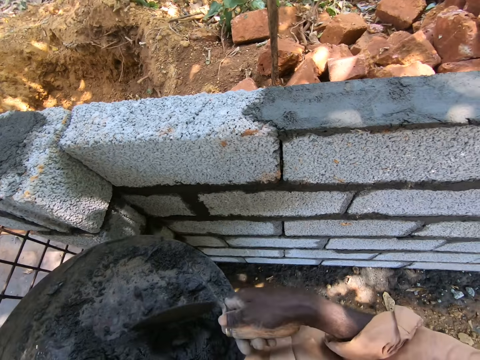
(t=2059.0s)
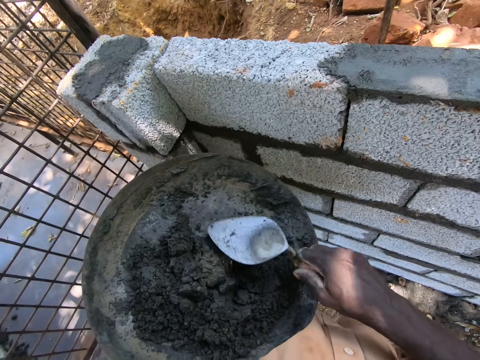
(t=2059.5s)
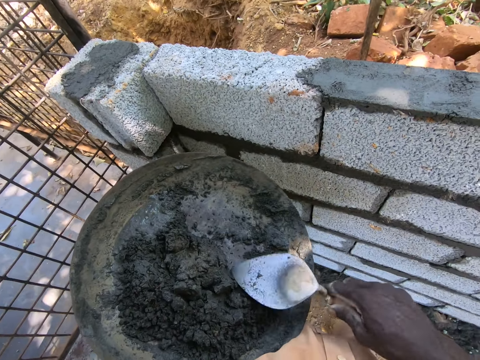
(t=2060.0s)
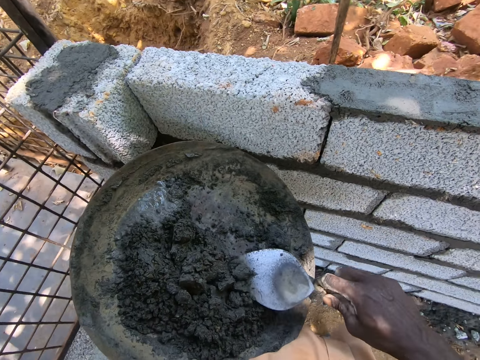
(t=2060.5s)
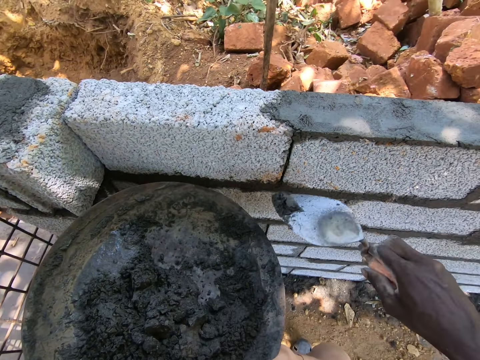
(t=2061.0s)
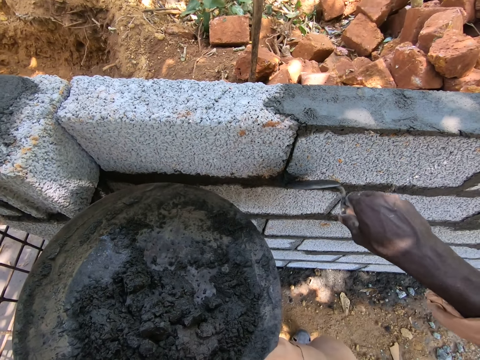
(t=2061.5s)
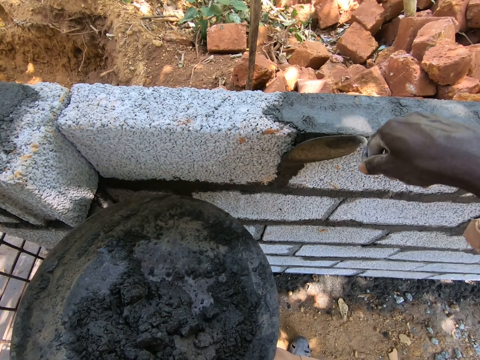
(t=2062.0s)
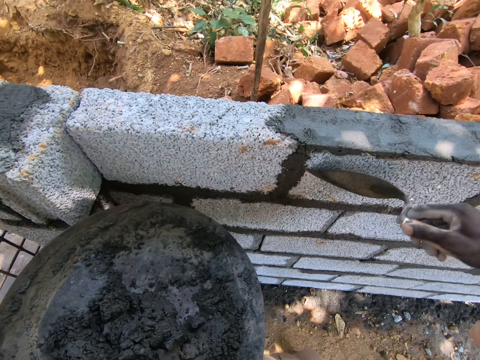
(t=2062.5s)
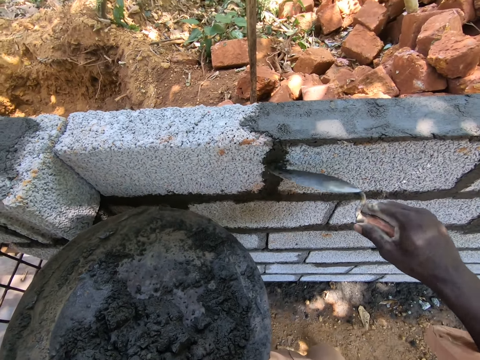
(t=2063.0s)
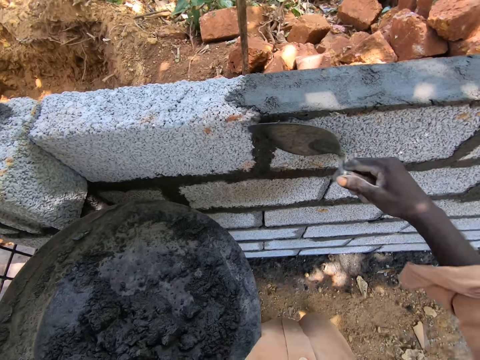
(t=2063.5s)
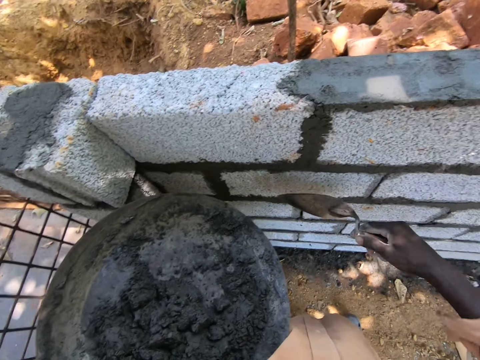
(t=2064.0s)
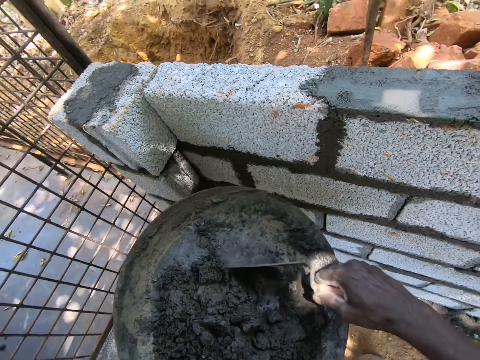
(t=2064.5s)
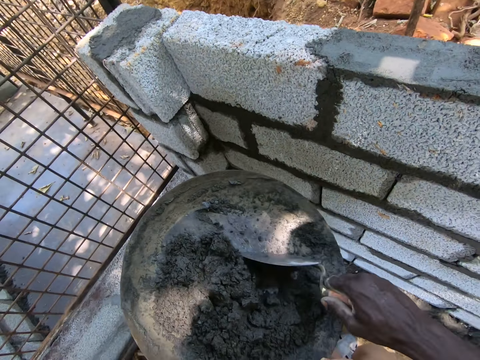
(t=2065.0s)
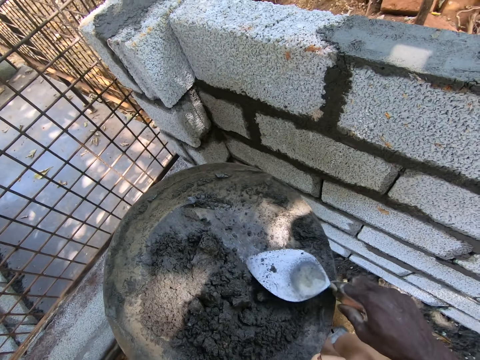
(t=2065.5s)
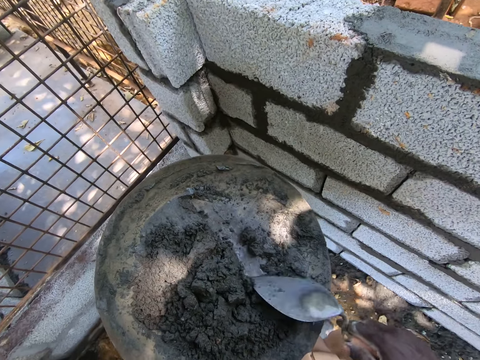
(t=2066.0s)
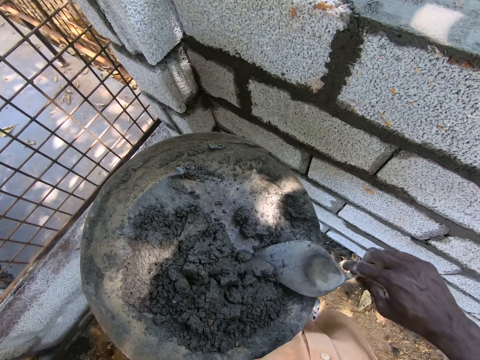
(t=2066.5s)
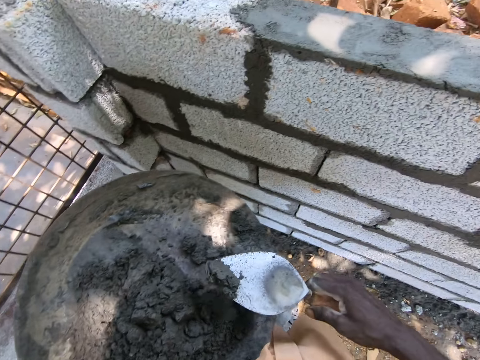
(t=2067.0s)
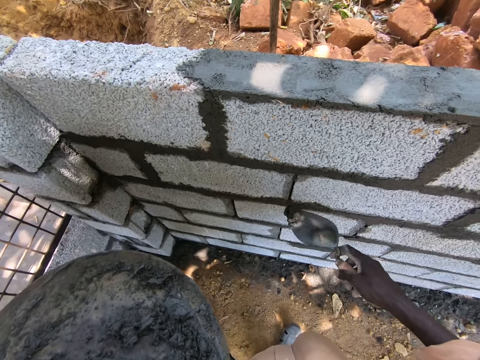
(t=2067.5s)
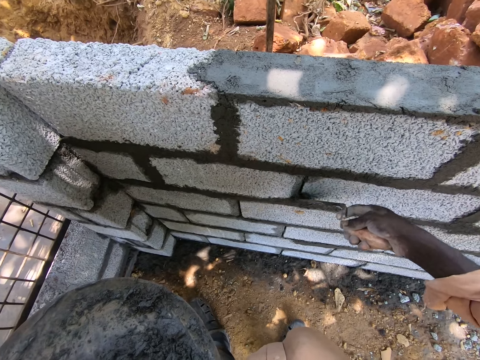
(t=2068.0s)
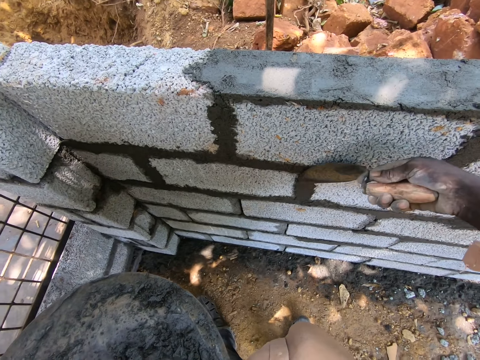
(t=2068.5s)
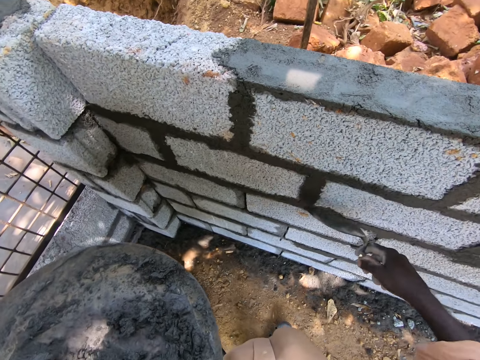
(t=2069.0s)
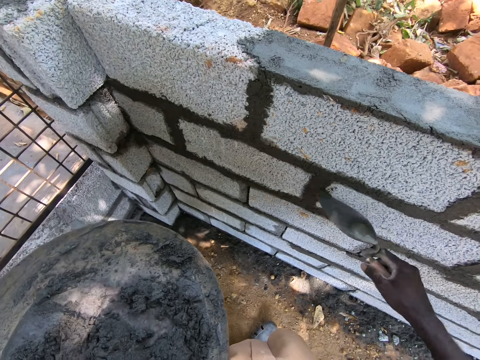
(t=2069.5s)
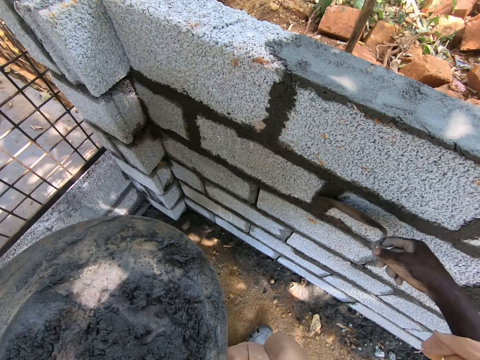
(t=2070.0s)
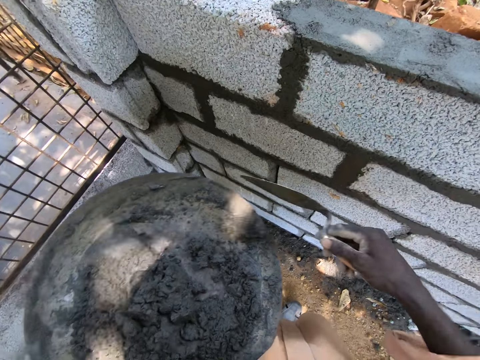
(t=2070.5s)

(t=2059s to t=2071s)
The camera wearer taps the trowel on the basin. They scoop mortar from the basin. They put the cement on the bricks. They smear the mortar on the wall. They smoothen the cement. They gather the mortar on the basin with the trowel. They speak. They scoop the mortar from the basin. They put the cement on the bricks. They smear the mortar on the wall. They smoothen the cement.

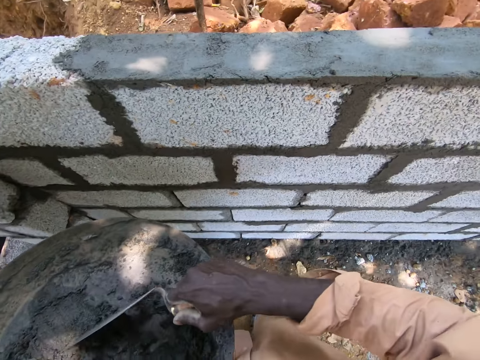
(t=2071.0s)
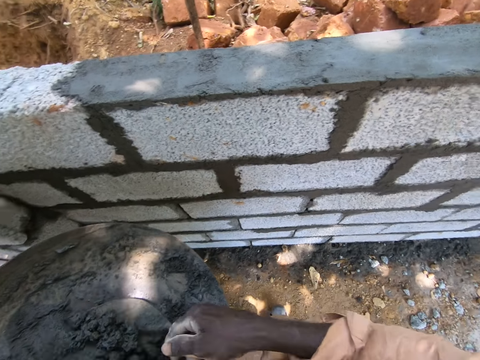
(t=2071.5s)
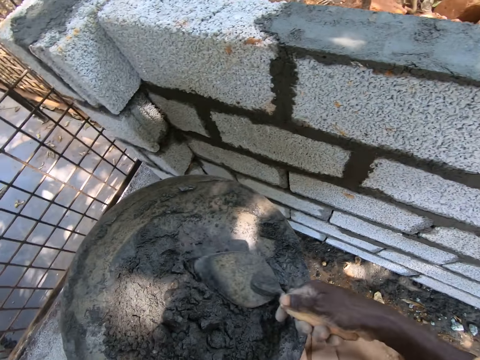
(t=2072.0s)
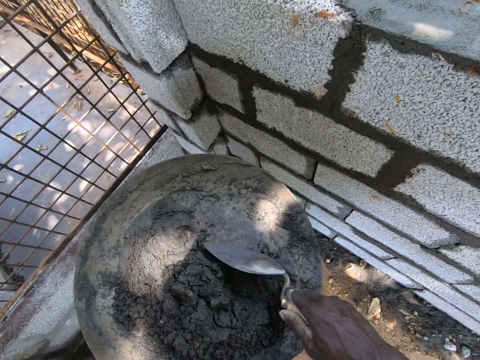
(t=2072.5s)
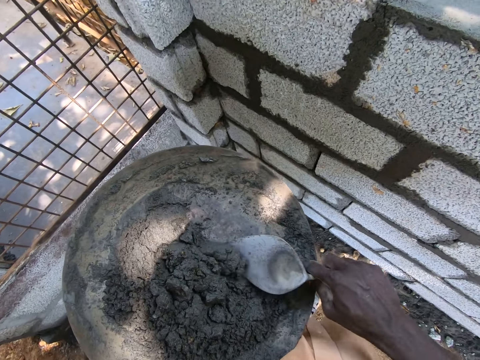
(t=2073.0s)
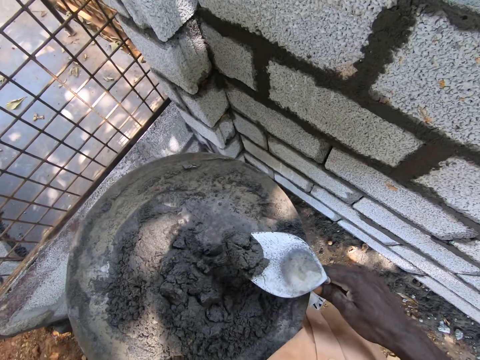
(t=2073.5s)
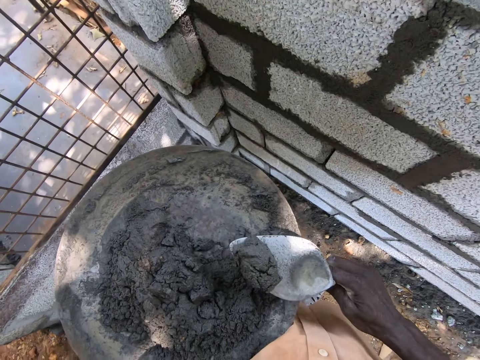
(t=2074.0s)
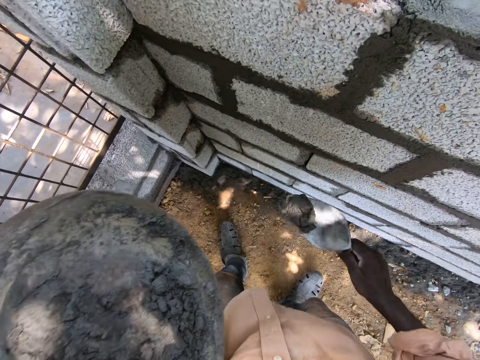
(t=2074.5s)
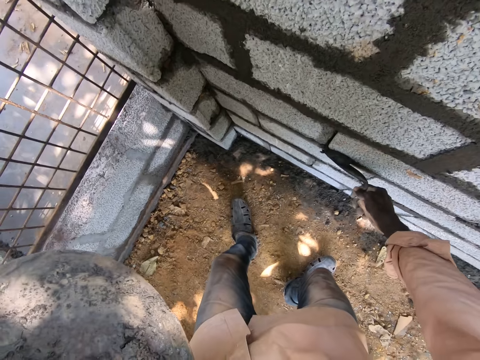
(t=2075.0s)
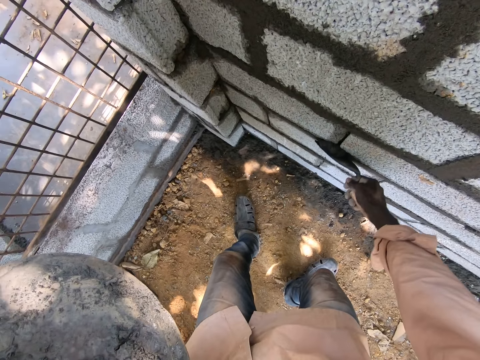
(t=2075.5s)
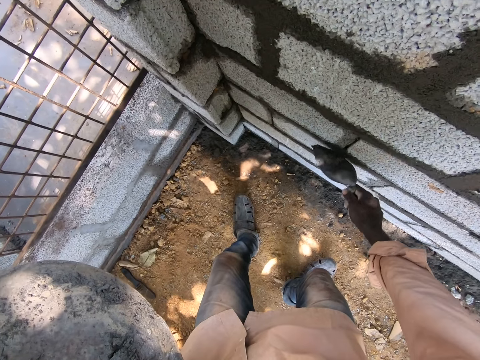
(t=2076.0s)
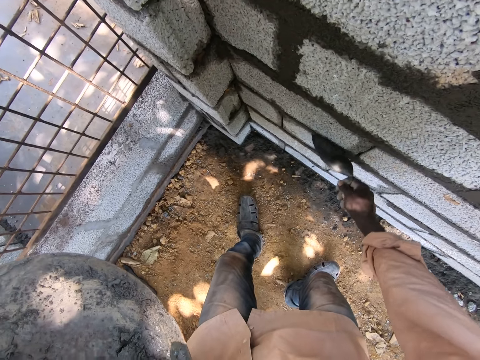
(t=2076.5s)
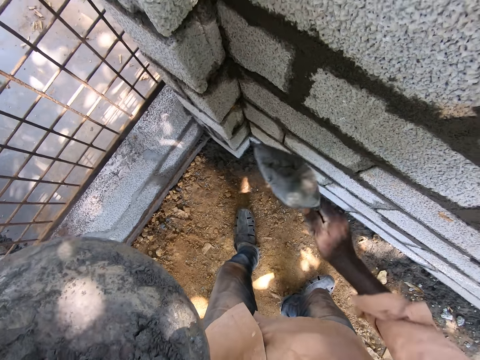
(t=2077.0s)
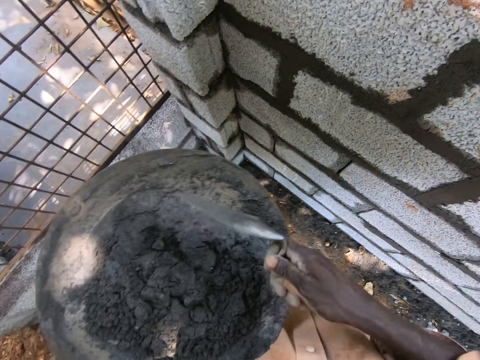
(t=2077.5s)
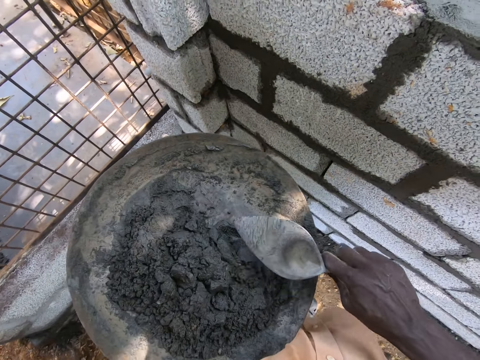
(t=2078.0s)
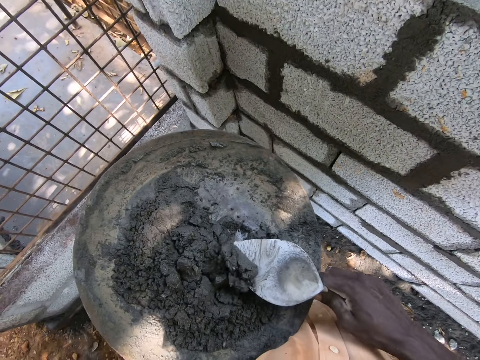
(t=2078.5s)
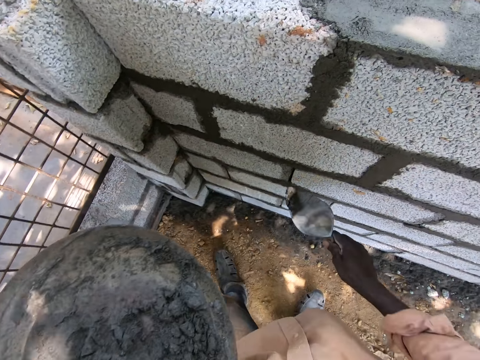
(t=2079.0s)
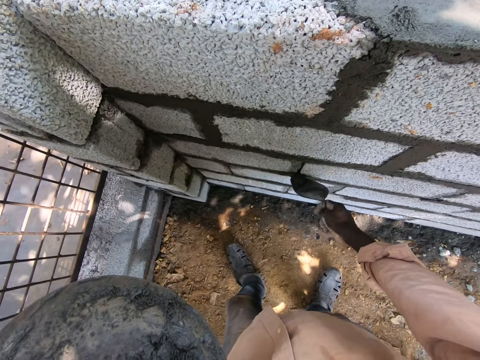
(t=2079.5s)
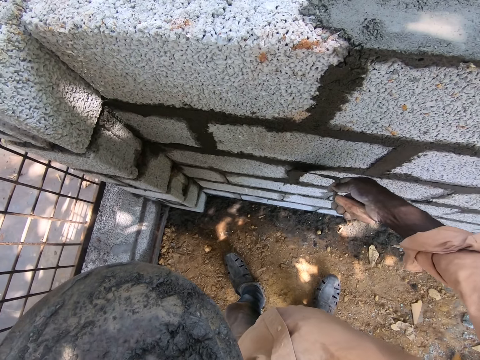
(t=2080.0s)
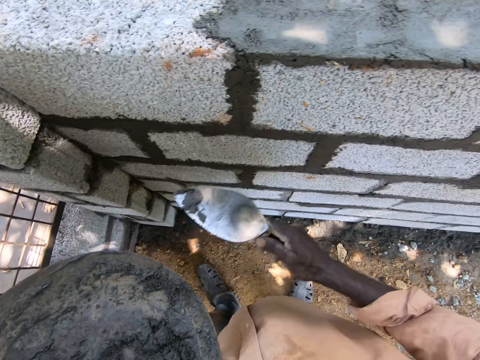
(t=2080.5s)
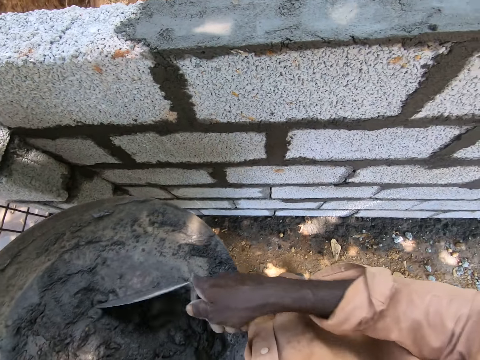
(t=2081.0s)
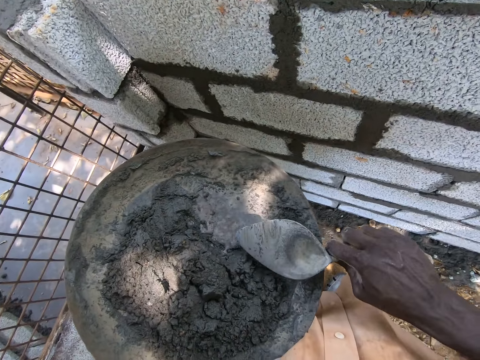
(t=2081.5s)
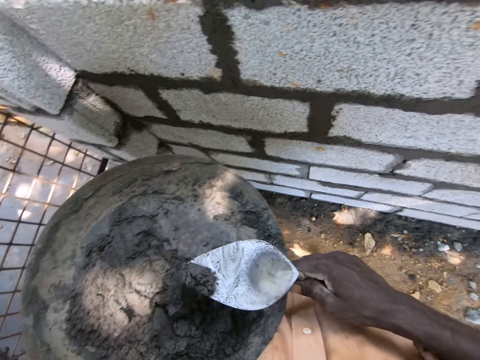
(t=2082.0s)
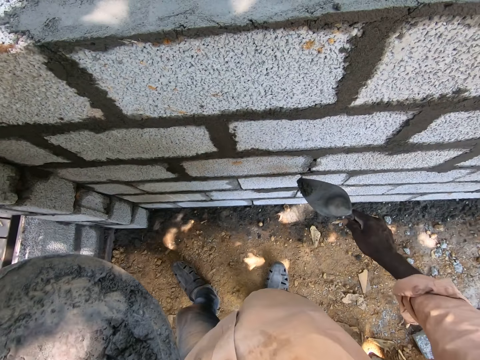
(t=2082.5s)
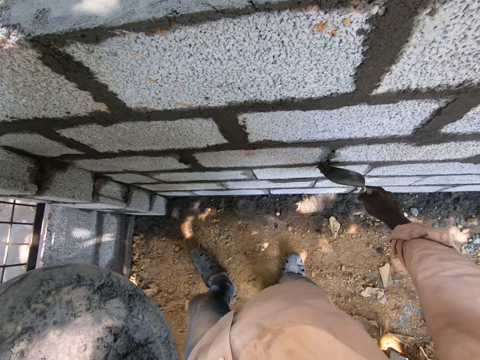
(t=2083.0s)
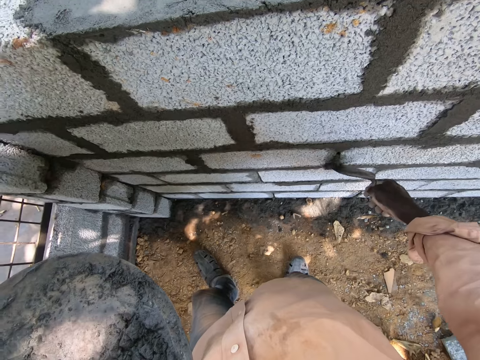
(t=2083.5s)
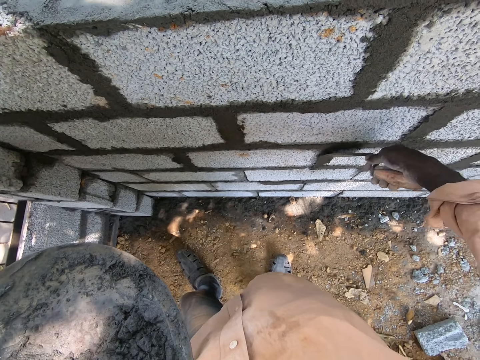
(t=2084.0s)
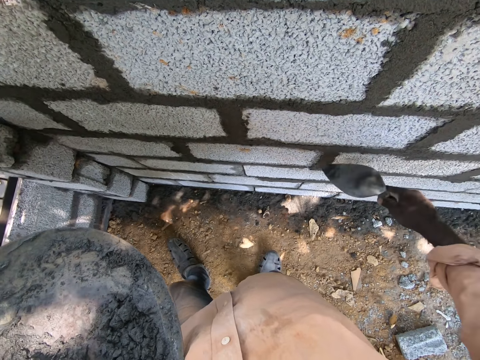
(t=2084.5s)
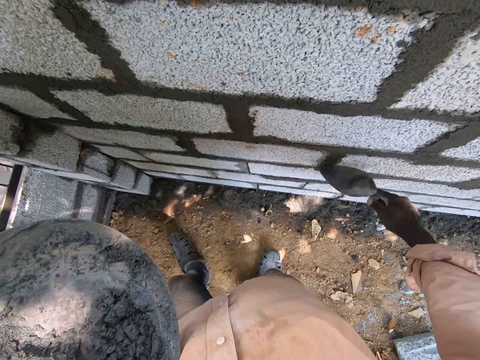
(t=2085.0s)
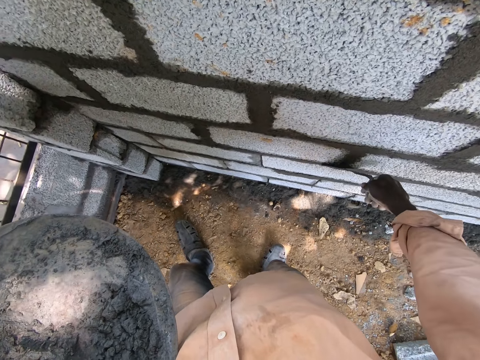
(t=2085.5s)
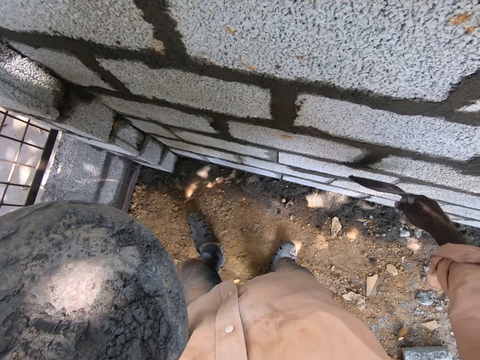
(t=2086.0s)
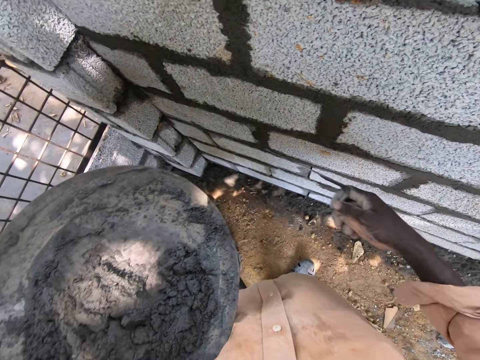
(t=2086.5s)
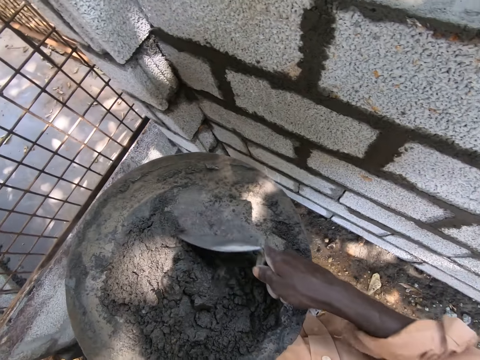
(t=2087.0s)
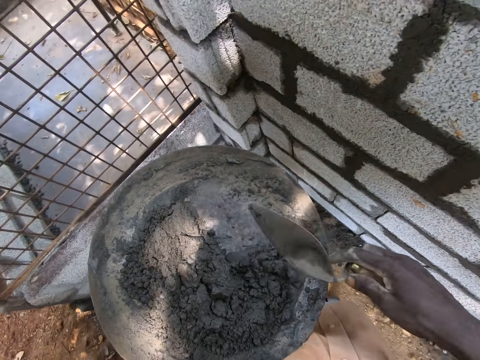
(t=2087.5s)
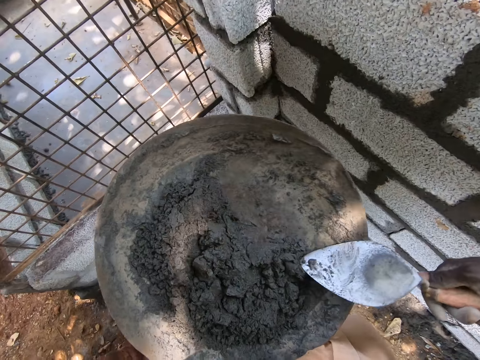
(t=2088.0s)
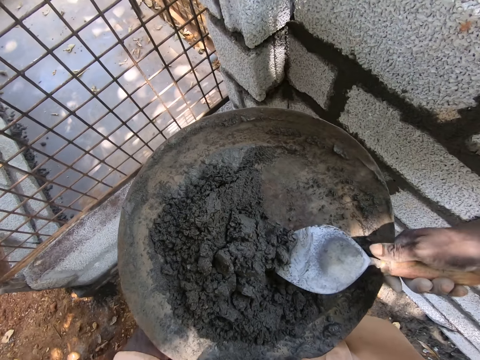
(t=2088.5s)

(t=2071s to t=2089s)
The camera wearer gathers mortar on the basin with the trowel. They mix the mortar on the basin with the trowel. They scoop the mortar from the basin. They put the cement on the bricks. They smear the mortar on the wall. They scoop the mortar from the basin. They put the cement on the bricks. They smear the mortar on the wall. They scoop the mortar from the basin. They put the cement on the bricks. They smear the mortar on the wall. They pick the cement. They gather the mortar on the basin with the trowel.
